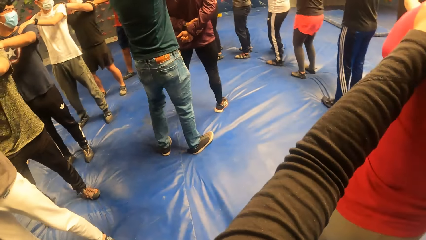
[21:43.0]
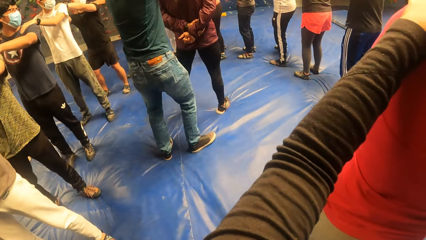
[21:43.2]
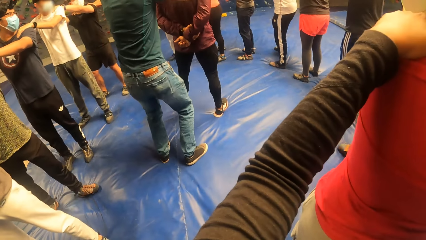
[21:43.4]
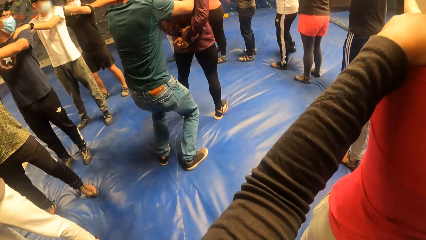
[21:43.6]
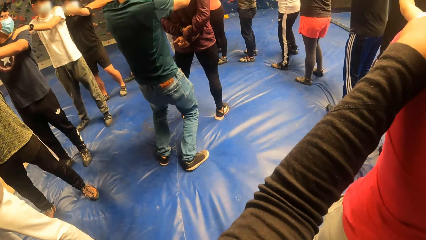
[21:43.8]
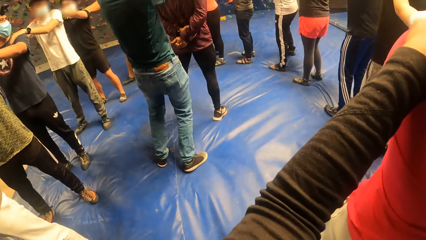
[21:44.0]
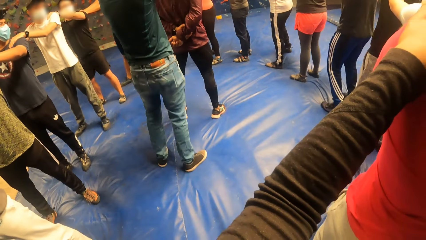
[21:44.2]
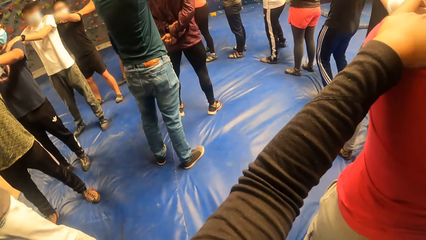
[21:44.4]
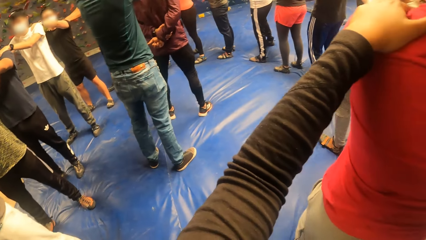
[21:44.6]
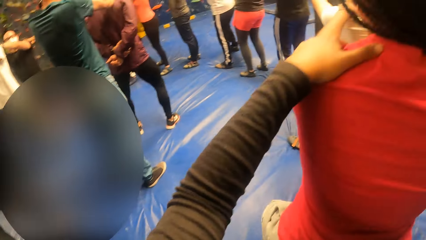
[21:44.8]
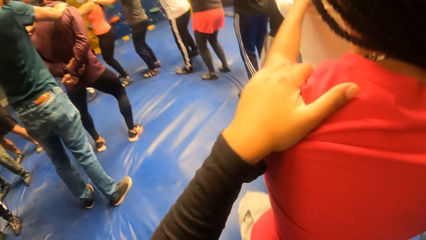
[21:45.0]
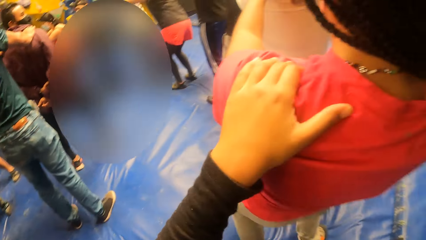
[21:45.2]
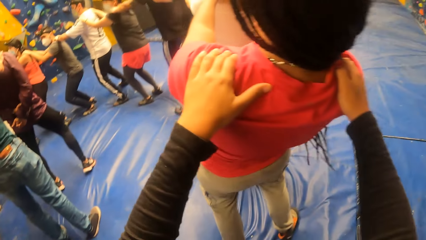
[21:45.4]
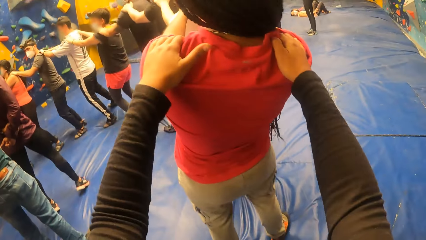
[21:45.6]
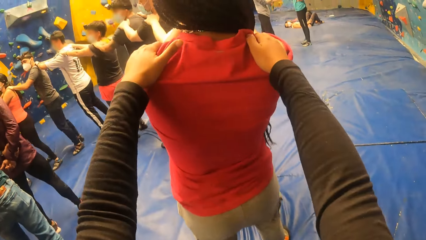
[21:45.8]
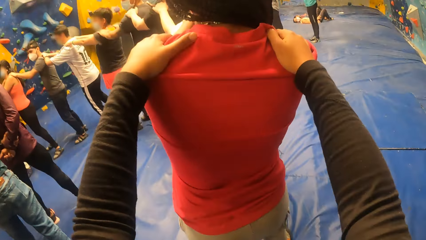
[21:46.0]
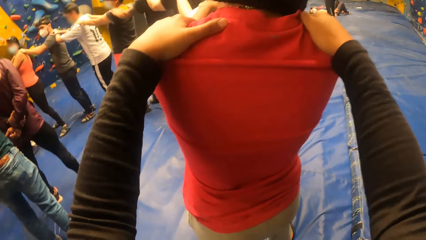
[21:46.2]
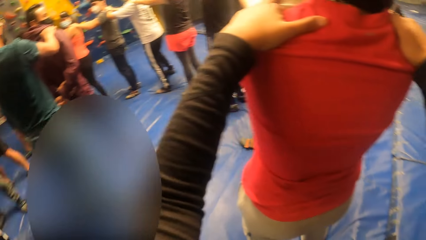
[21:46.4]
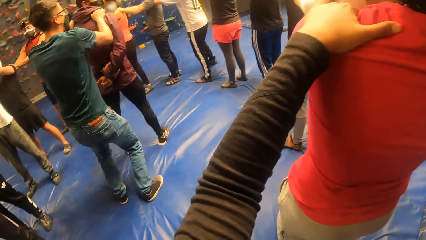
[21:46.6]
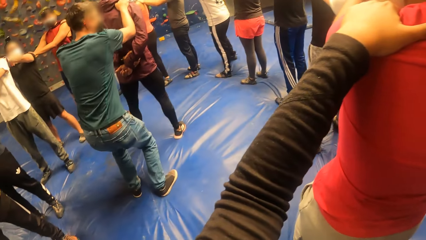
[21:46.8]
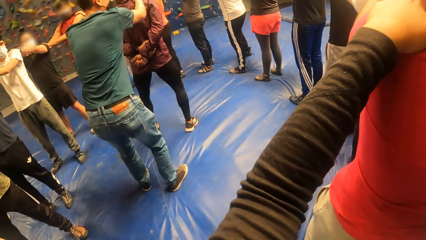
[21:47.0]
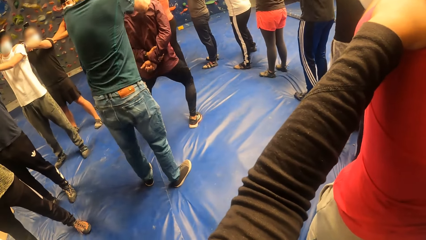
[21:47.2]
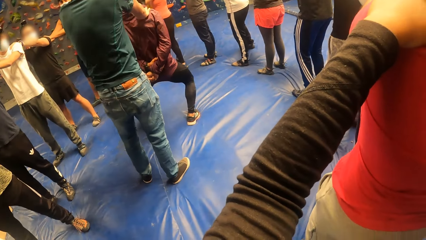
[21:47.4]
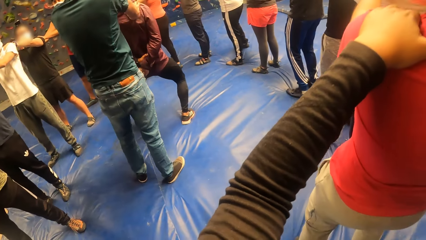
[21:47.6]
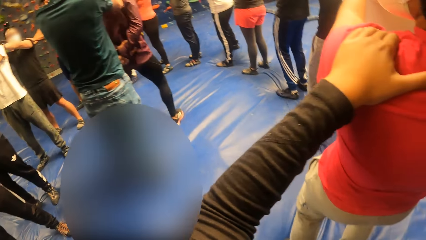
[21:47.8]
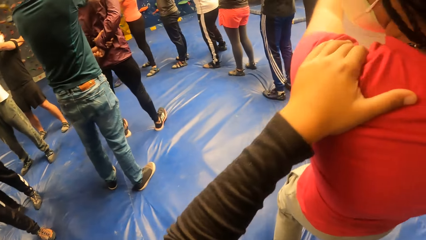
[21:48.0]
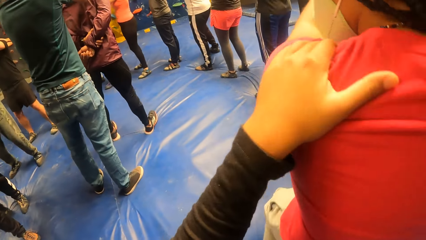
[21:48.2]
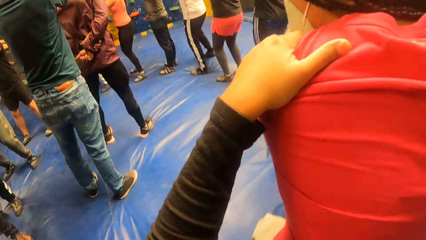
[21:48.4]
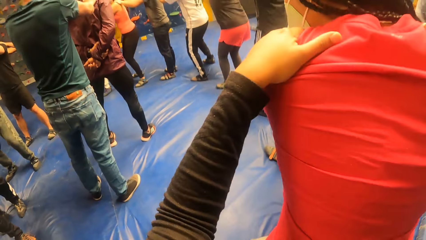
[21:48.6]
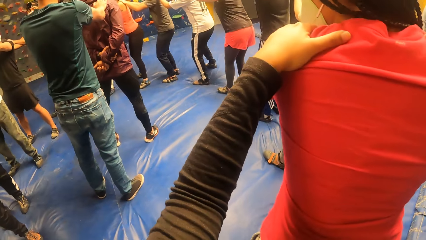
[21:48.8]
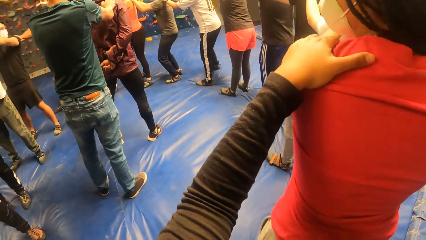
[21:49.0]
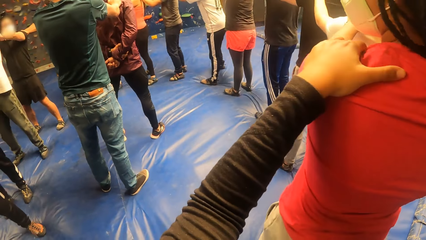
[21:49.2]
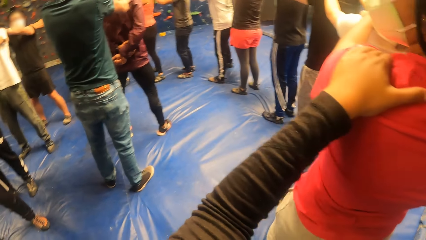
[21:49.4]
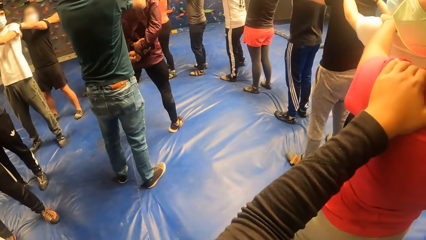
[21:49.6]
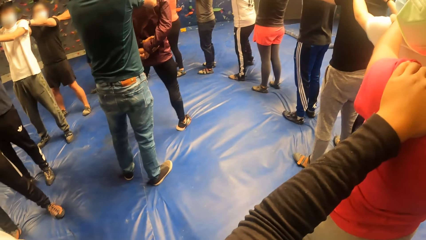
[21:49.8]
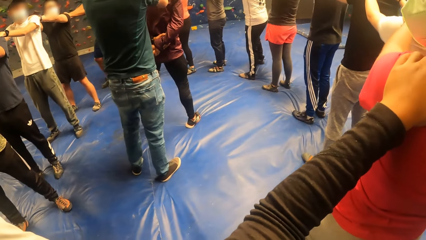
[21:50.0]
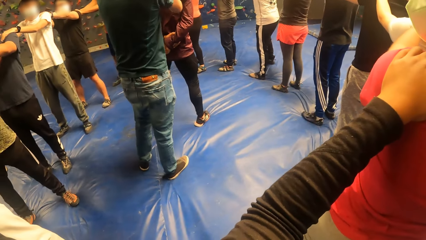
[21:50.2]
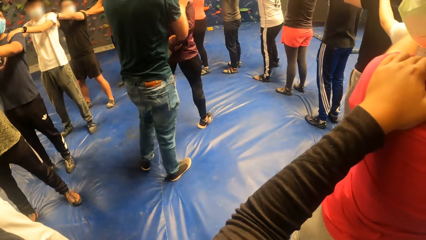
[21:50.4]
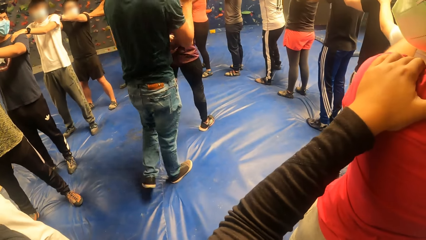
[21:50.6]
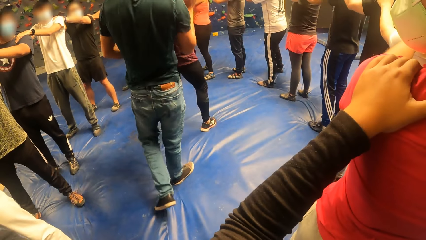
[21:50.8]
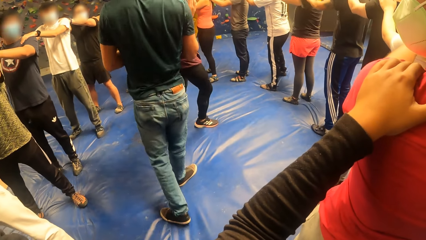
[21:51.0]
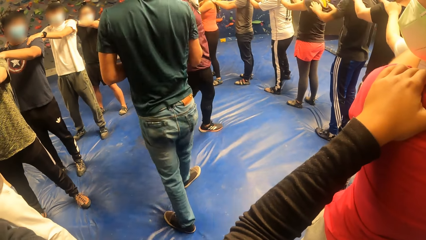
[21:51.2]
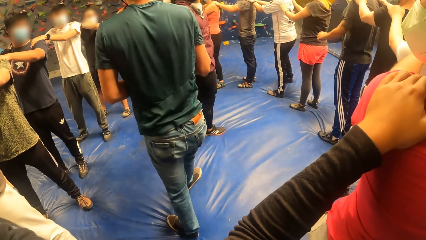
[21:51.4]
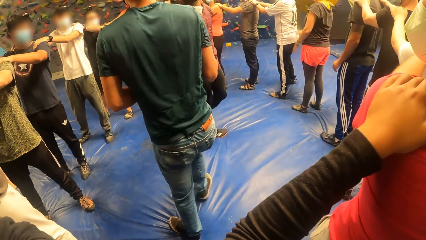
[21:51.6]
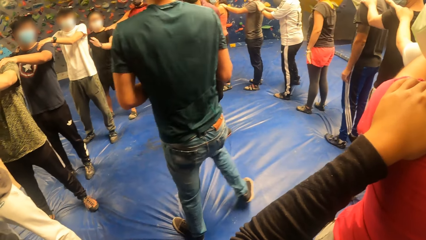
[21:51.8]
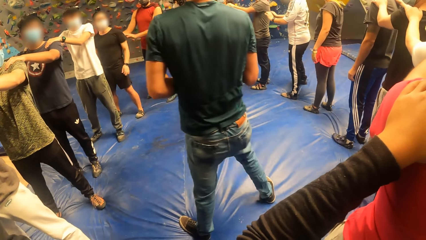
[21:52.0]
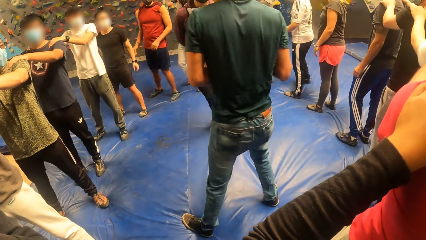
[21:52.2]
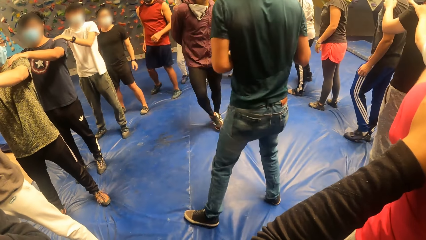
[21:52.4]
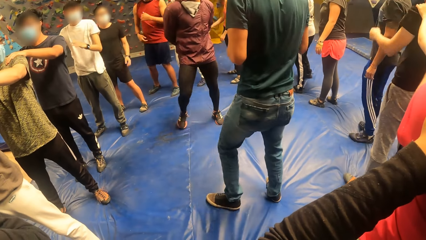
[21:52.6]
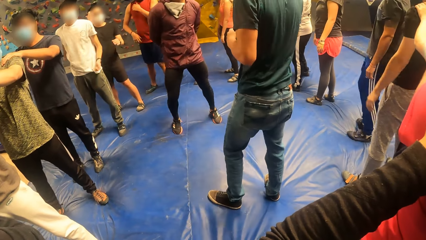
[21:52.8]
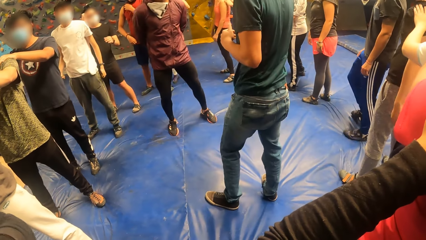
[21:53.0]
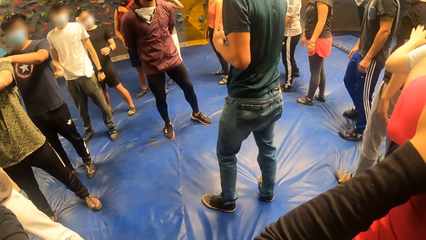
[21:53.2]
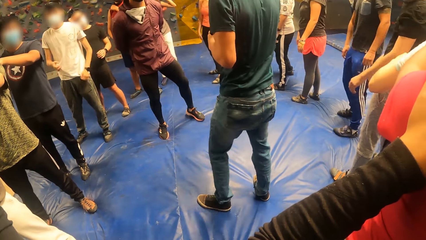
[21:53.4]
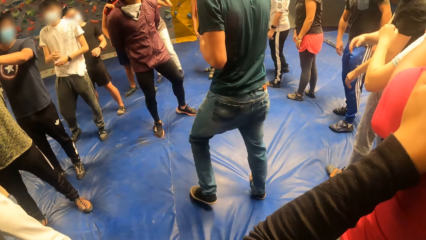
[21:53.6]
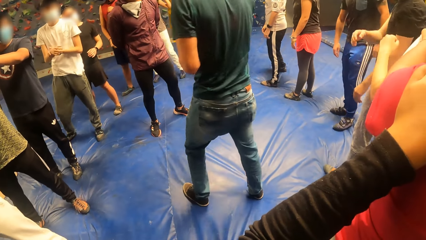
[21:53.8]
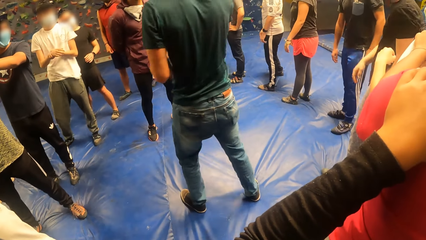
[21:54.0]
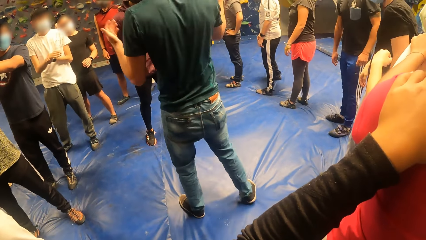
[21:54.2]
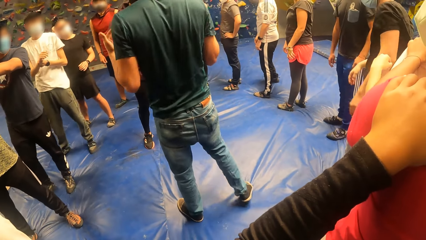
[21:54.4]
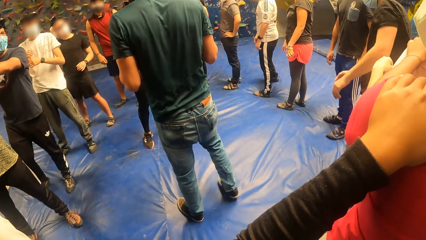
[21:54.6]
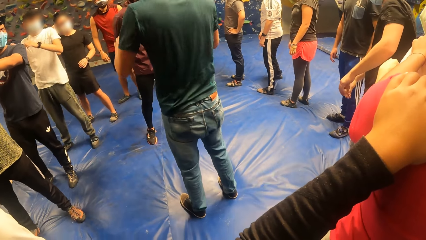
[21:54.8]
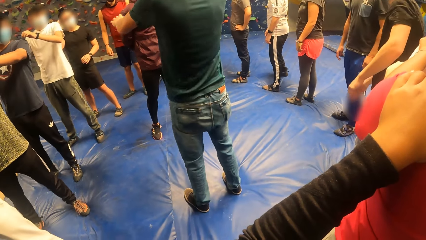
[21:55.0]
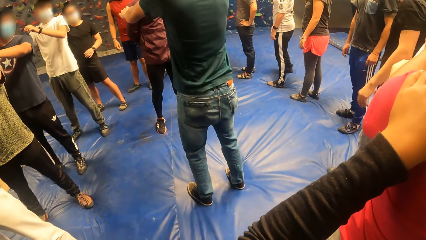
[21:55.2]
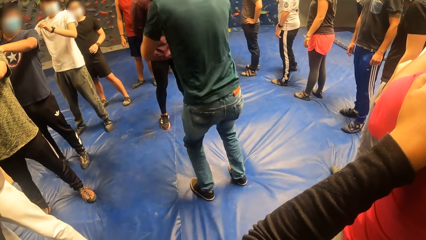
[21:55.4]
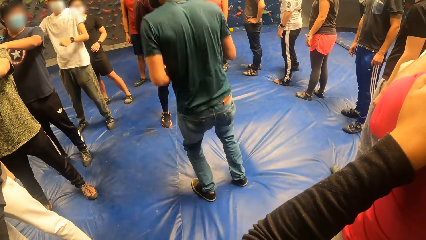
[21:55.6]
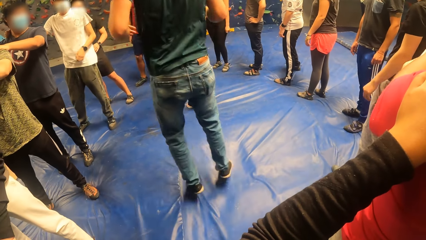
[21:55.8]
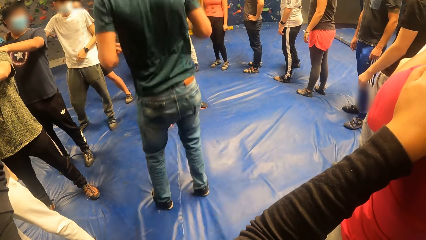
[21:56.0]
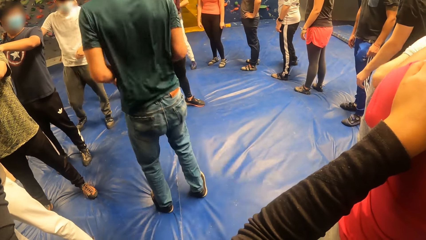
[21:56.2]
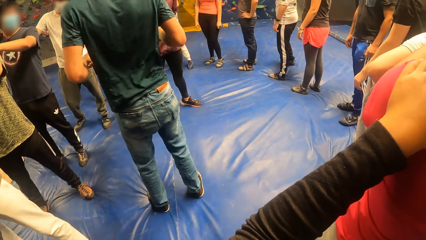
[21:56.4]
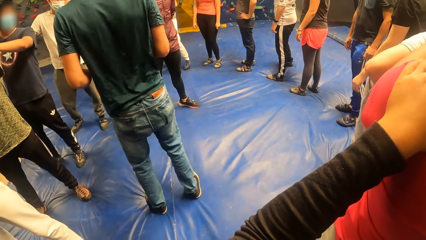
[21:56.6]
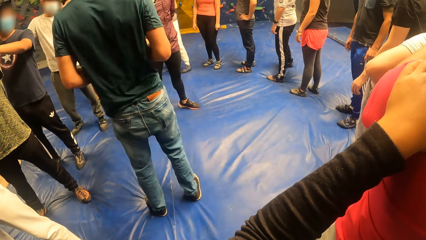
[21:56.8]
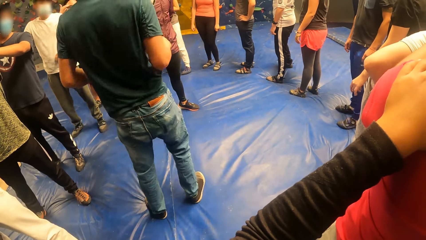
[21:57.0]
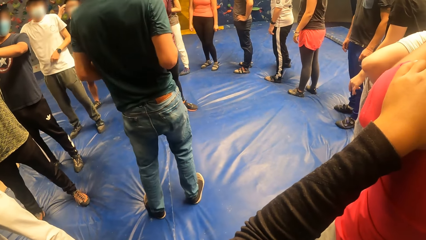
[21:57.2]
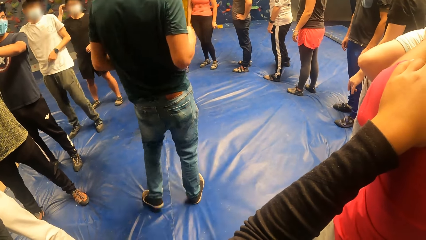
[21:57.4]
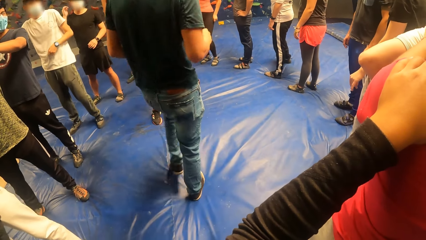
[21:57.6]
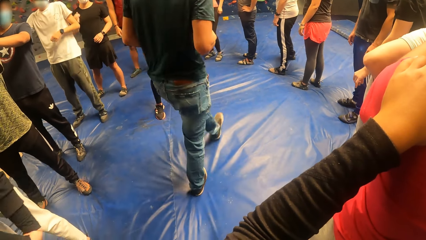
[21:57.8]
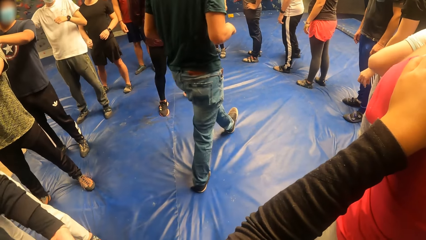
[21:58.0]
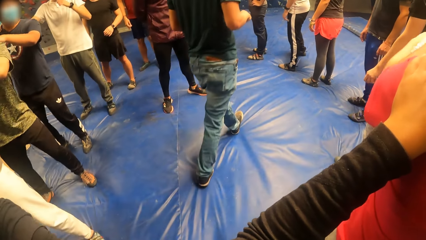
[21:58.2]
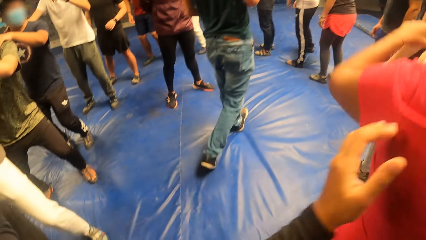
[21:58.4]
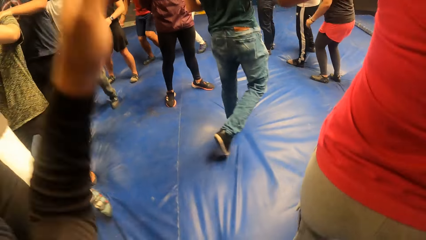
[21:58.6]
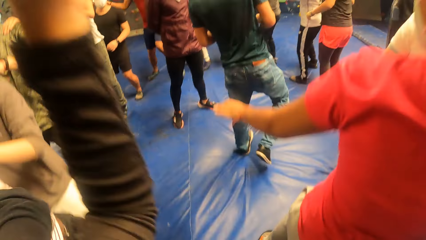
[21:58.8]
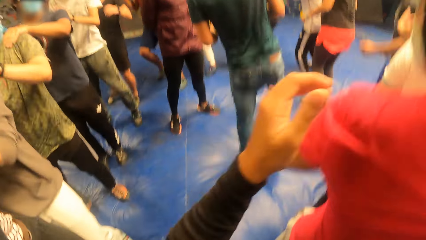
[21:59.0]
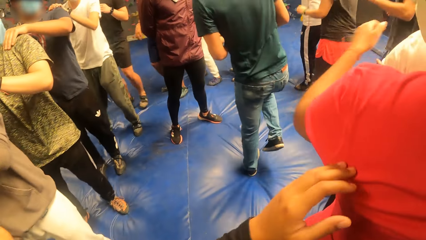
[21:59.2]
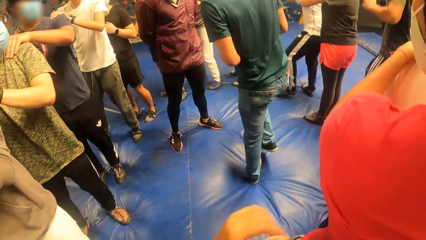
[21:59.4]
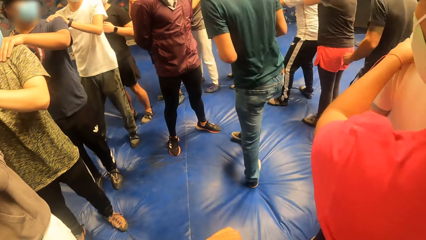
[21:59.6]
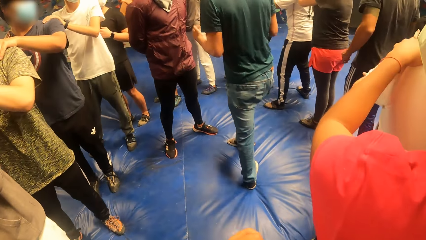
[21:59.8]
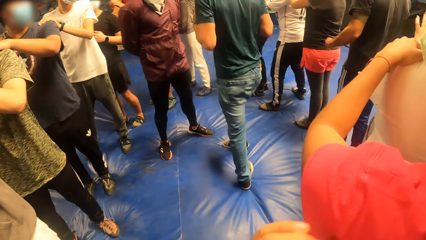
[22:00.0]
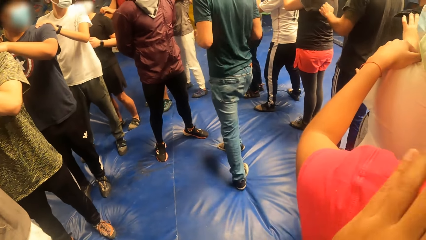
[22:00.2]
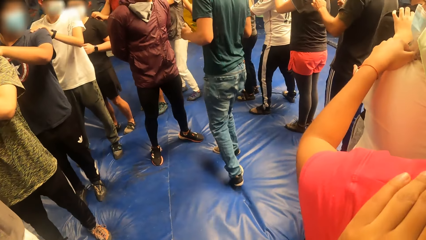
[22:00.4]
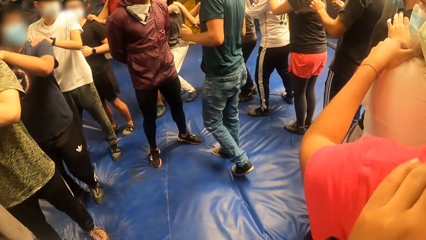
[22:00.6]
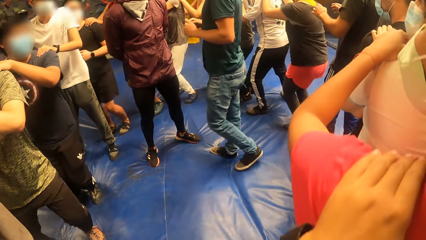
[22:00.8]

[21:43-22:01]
A man moves the waist. A woman moves the waist. The man moves the waist. The woman moves the waist. The man moves around. The man jumps. The man moves around. The camera wearer raises the left hand and lowers the left hand.
